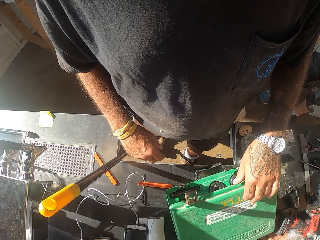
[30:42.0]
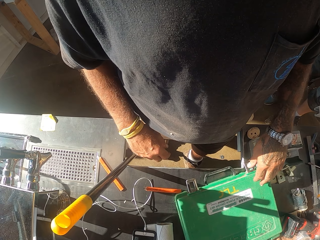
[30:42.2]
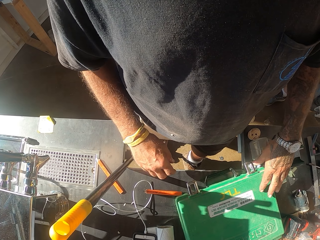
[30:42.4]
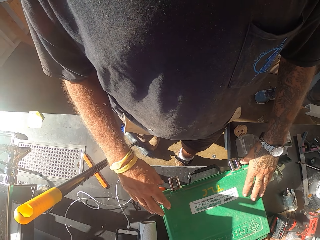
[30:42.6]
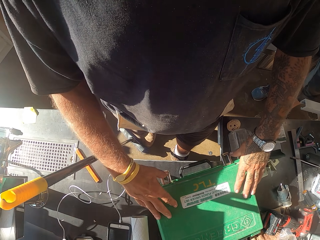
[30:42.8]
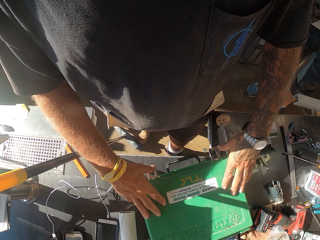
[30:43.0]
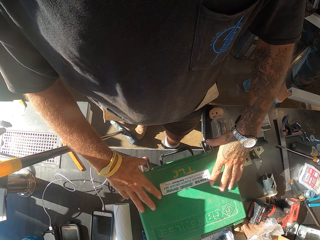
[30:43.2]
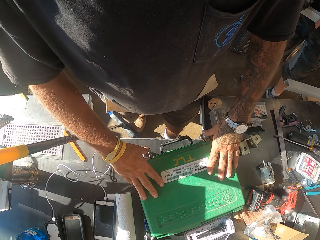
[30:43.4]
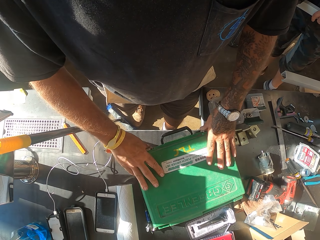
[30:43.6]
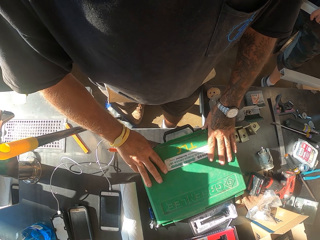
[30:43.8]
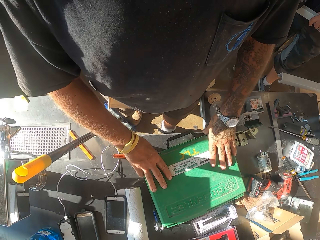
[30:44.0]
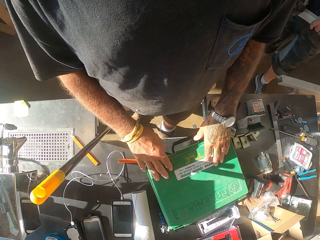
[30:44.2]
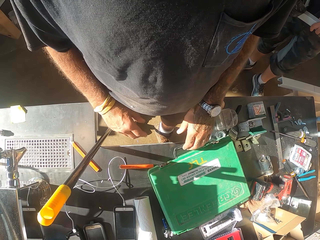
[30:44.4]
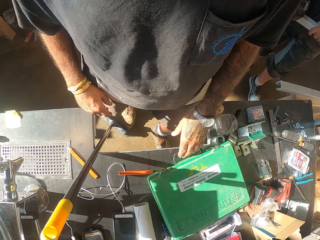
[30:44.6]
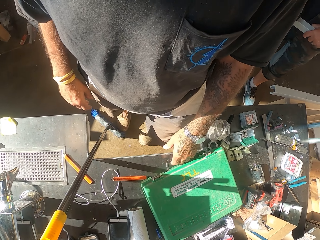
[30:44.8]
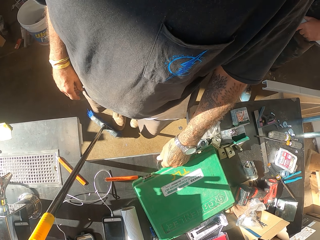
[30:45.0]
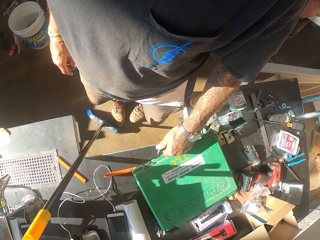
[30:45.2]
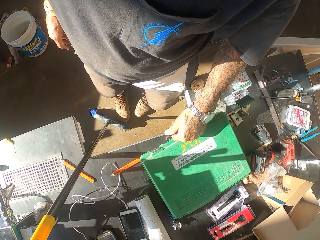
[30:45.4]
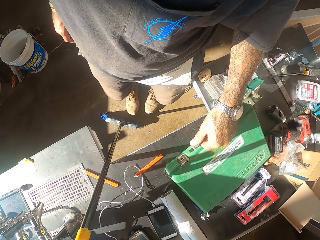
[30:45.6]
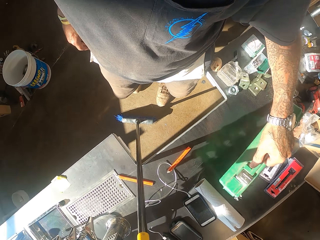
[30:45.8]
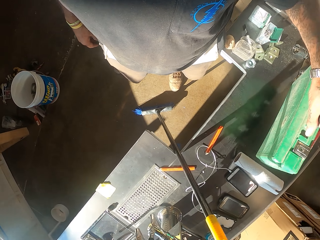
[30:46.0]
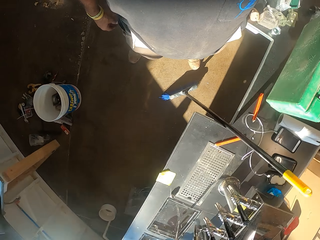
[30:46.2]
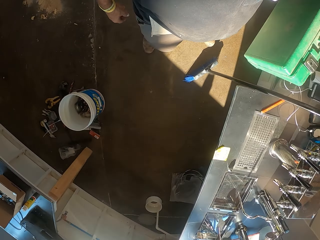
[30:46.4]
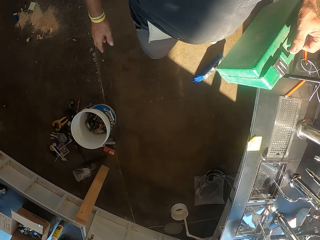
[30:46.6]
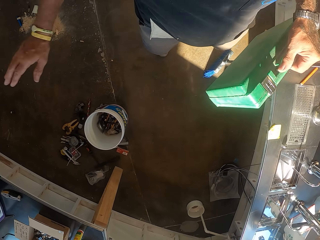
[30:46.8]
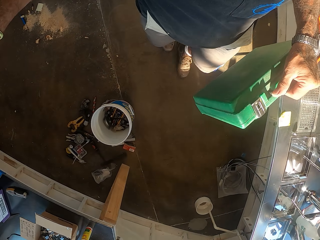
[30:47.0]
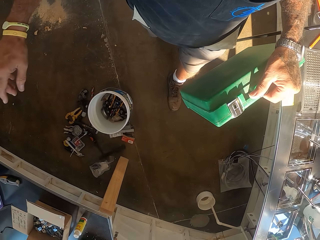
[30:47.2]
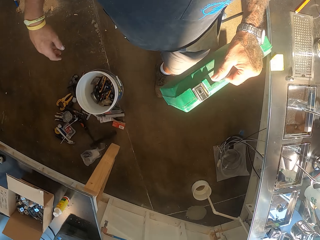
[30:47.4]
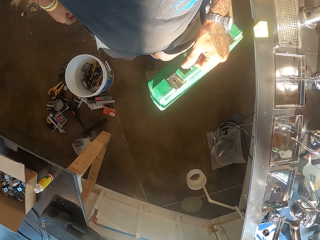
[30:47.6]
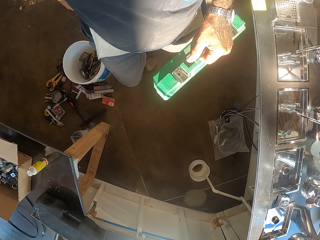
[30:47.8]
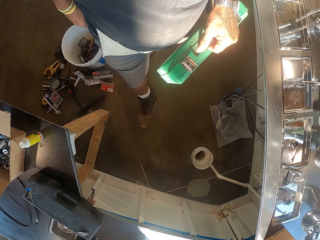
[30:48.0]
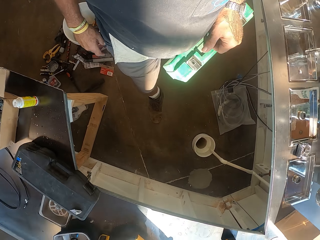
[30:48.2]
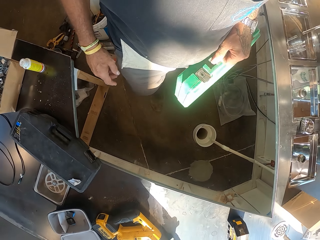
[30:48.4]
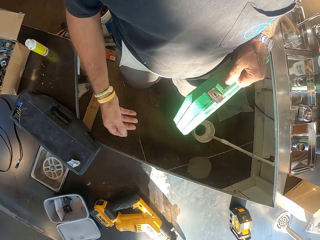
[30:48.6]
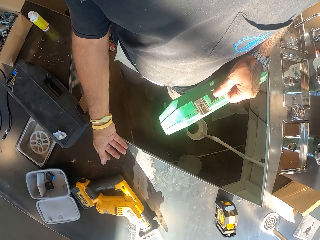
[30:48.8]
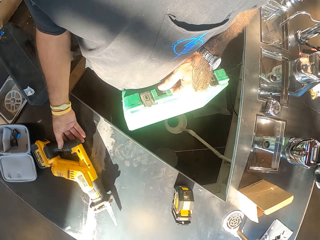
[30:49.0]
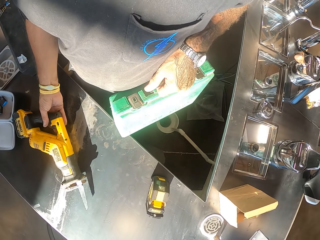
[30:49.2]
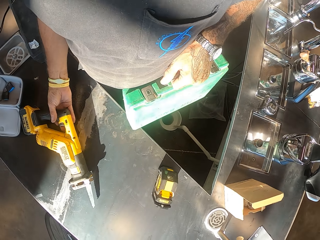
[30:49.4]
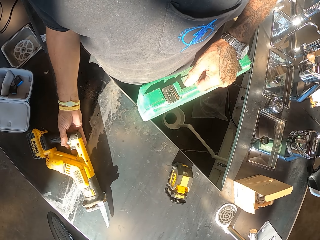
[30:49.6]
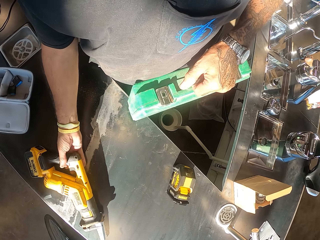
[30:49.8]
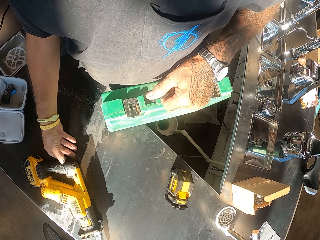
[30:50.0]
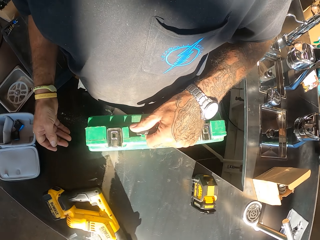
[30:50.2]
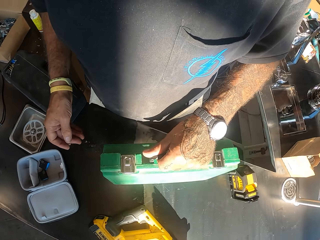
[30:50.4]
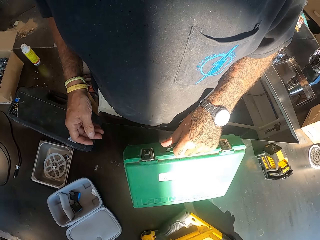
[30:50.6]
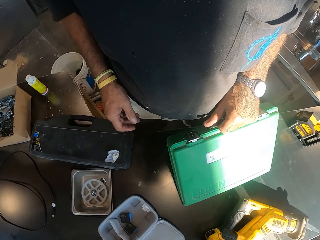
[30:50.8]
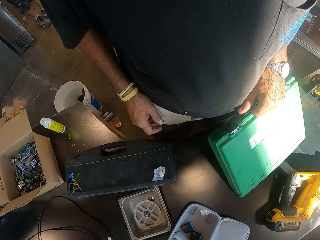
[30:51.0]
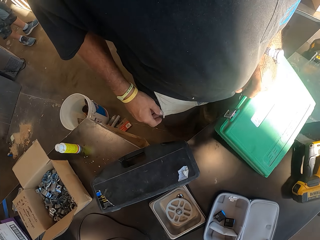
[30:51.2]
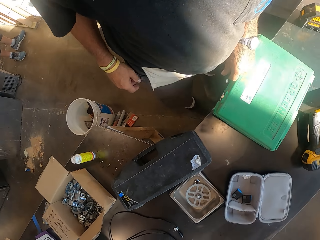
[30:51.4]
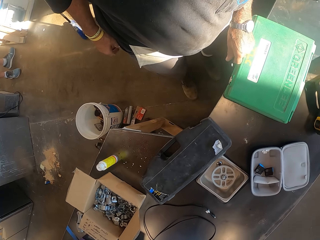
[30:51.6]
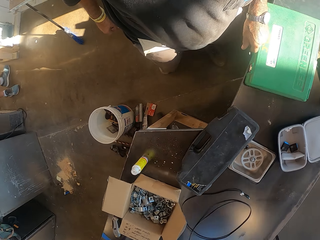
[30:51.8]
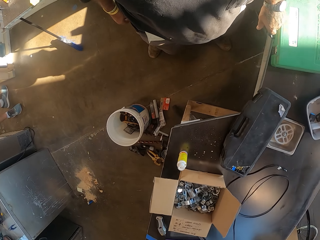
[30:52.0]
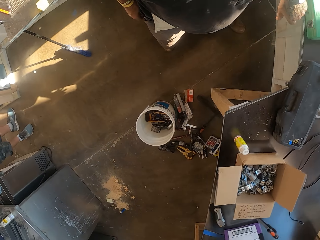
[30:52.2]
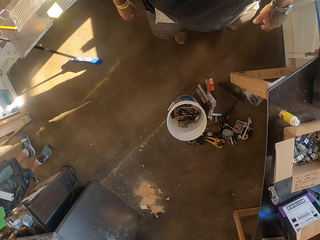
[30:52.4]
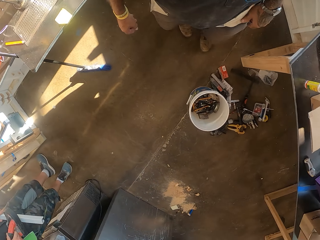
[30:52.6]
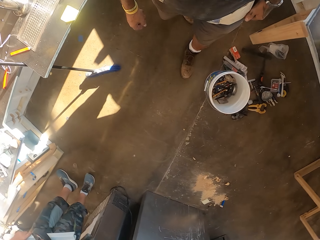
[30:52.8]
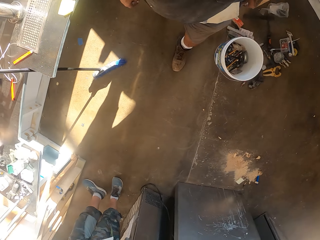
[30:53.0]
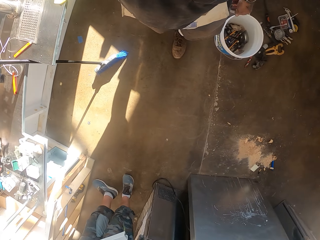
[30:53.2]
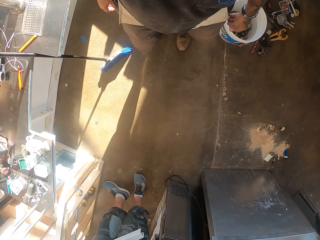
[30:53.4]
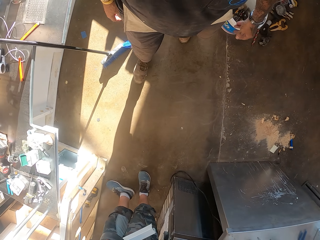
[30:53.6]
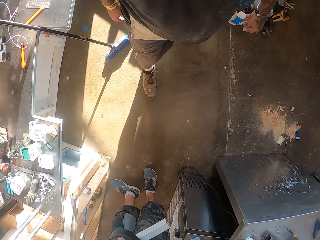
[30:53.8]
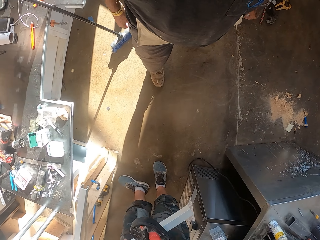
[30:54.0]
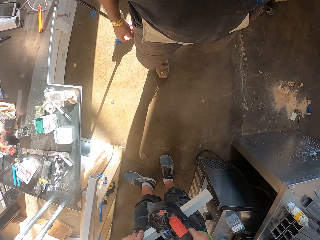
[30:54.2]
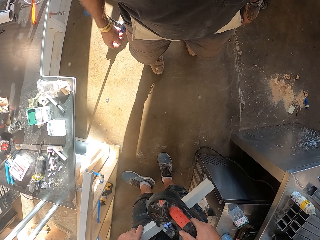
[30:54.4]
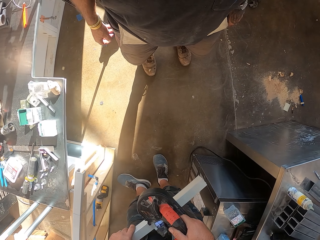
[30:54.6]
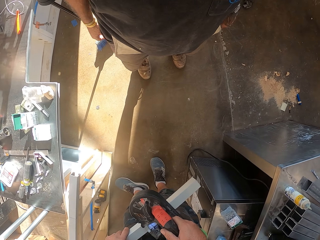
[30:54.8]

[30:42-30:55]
The camera wearer closes the tool box or ratchet box. They lock the tool box. They carry the tool box. They pick up the ratchet box. They walk in the workshop. They drill the machine on the counter. They push the wrench gun. They put the ratchet on the counter. They walk in the workshop.

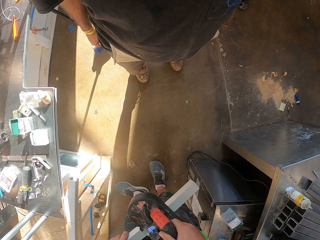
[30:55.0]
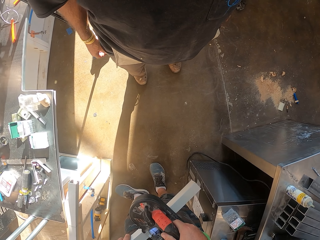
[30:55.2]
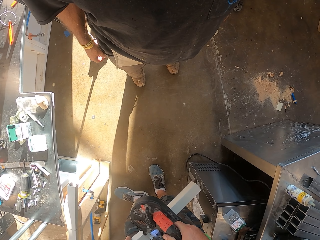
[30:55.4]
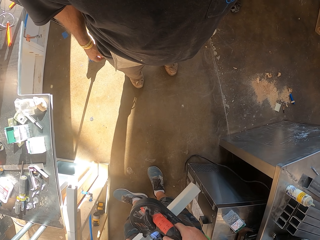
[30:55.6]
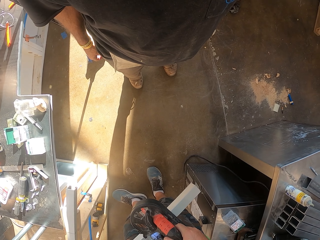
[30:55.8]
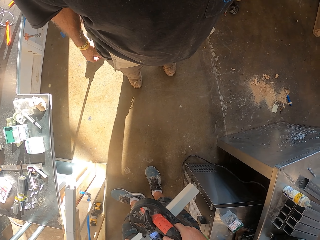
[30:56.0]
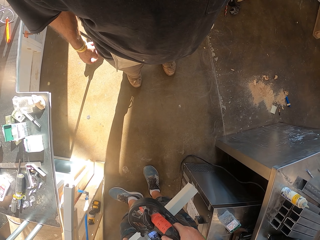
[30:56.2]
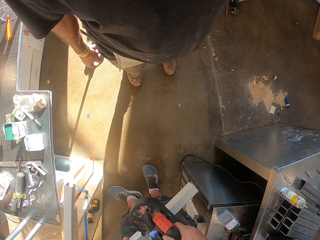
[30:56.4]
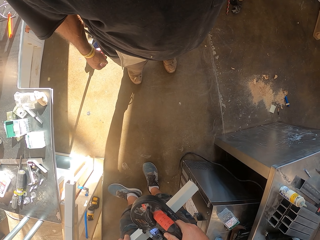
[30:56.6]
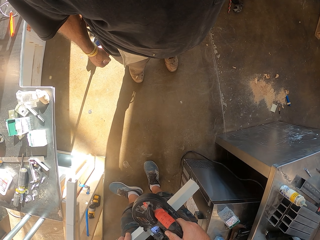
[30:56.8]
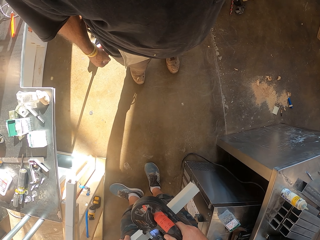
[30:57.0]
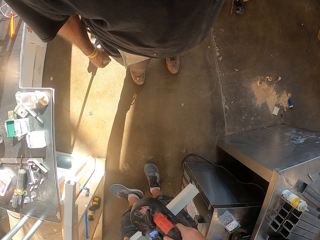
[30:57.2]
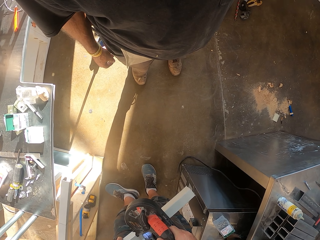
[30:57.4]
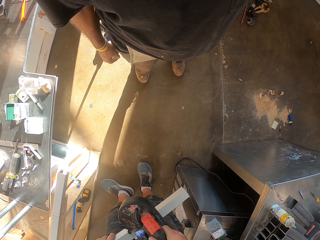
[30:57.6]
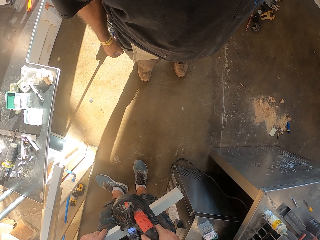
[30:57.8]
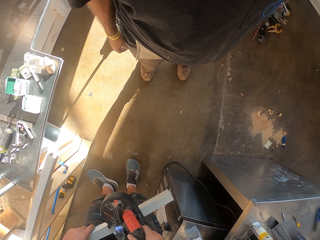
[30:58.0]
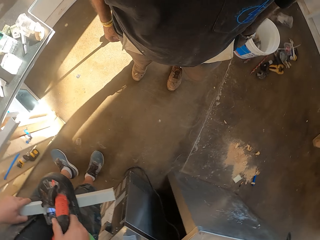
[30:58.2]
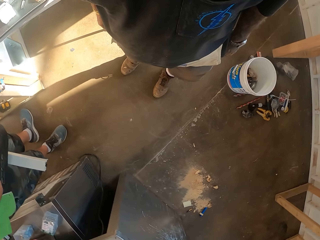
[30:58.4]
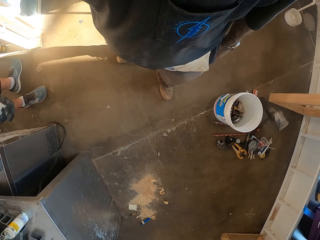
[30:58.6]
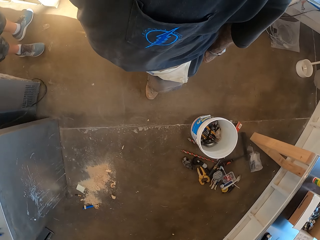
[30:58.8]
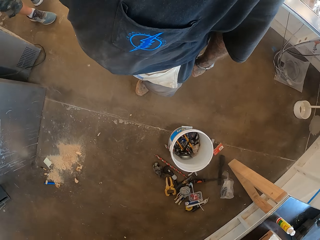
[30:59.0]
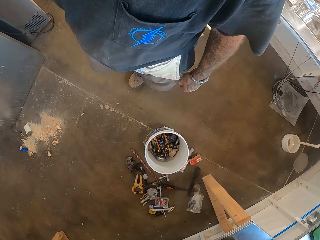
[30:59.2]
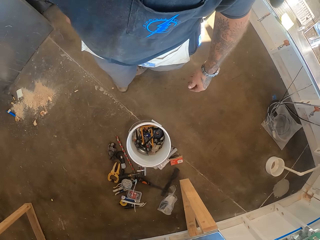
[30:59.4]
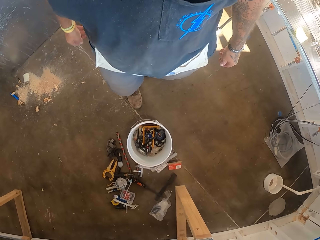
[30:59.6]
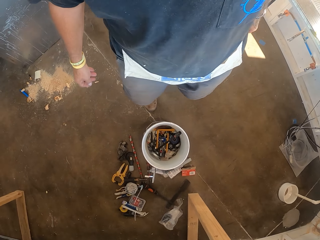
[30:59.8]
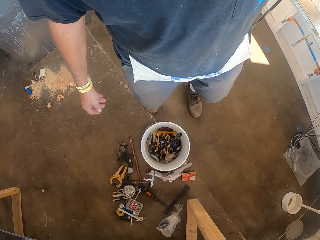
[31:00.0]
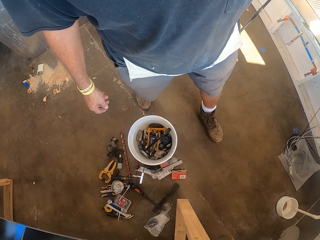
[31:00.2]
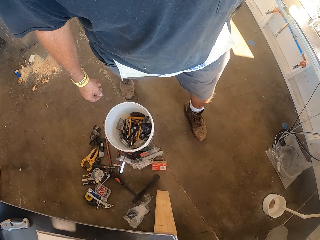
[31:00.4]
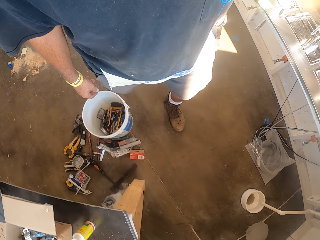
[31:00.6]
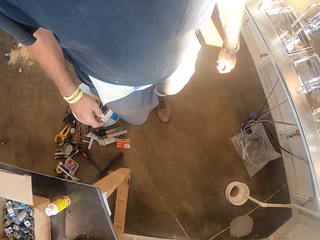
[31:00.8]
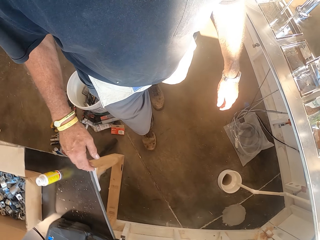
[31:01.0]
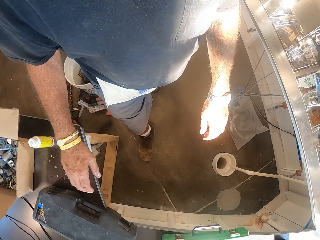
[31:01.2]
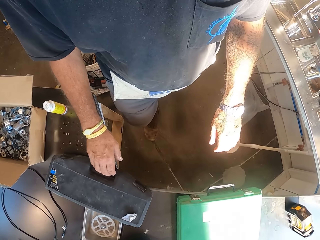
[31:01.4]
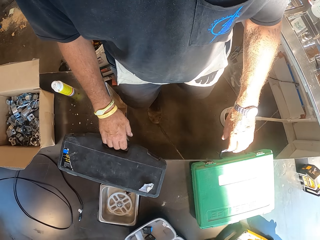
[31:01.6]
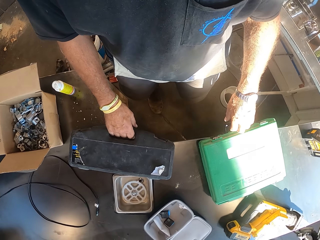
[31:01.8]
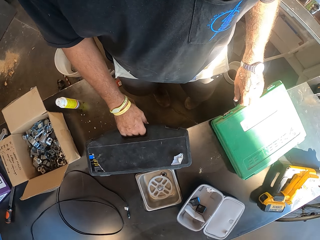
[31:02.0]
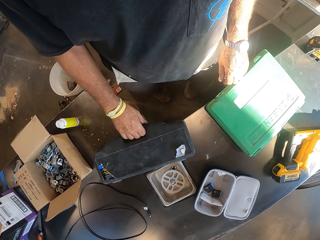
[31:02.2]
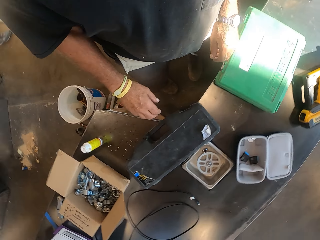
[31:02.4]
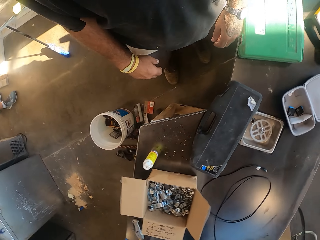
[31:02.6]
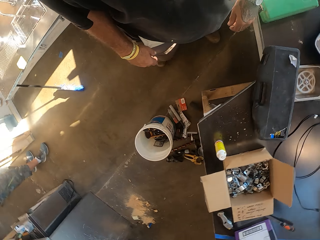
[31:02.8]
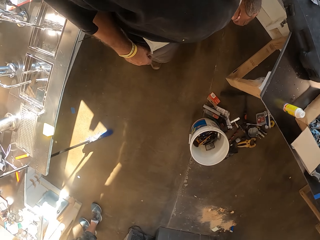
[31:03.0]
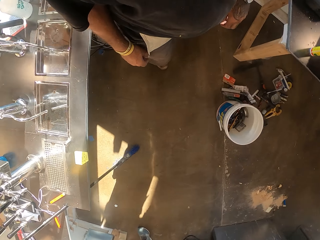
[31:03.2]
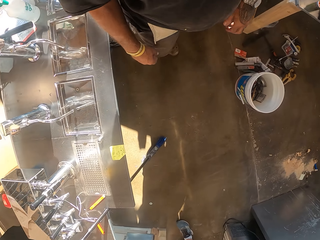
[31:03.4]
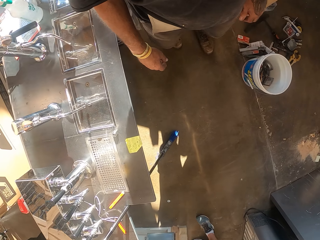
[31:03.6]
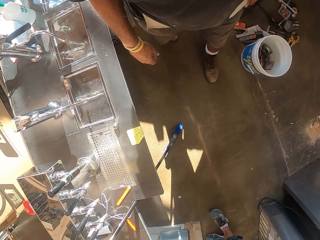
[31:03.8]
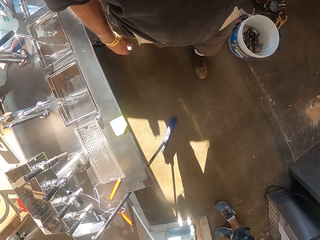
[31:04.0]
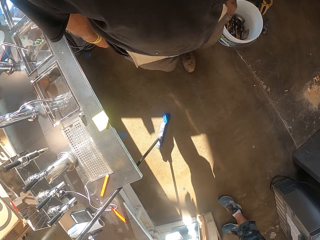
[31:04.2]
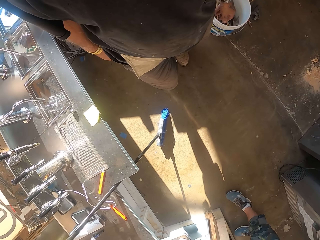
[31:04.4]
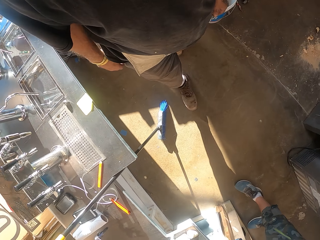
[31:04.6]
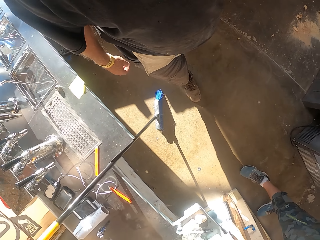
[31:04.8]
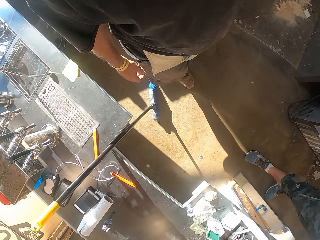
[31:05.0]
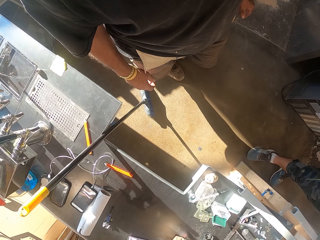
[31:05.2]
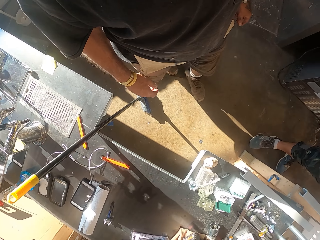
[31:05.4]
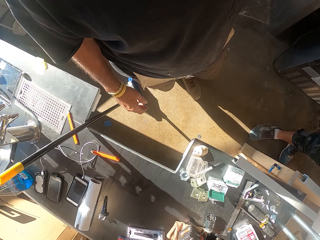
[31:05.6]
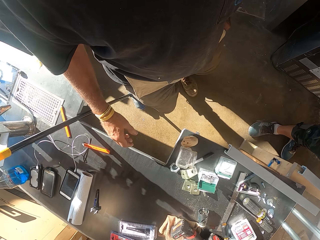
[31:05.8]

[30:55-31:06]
The camera wearer stands in the workshop. They stop and look around. They turn around. They walk around.
